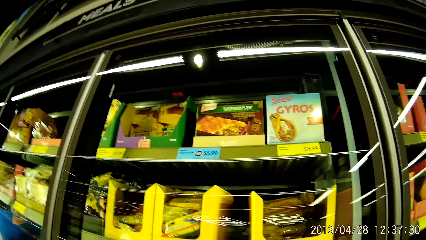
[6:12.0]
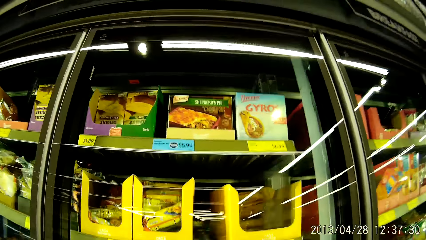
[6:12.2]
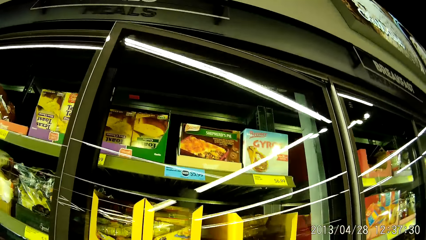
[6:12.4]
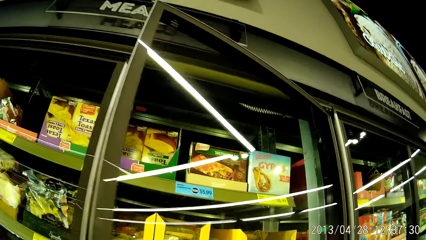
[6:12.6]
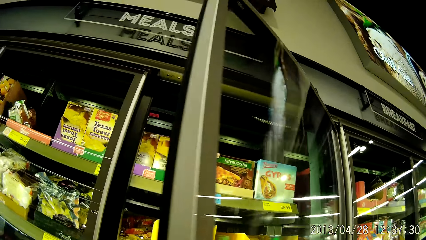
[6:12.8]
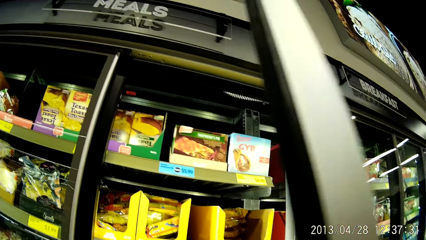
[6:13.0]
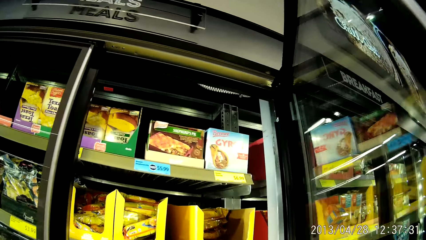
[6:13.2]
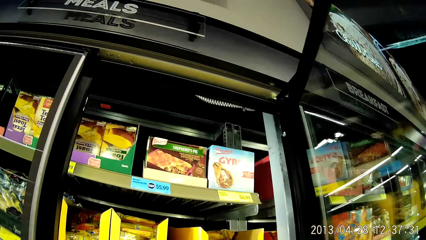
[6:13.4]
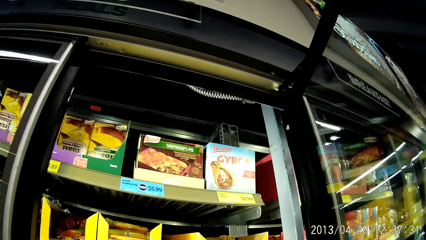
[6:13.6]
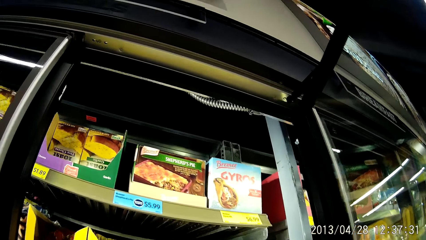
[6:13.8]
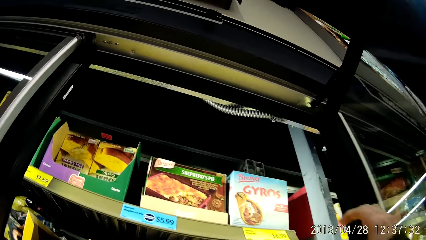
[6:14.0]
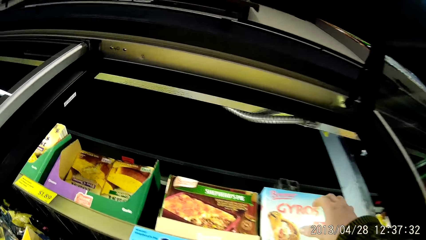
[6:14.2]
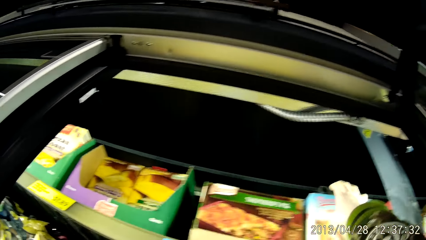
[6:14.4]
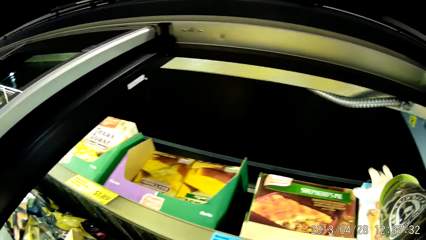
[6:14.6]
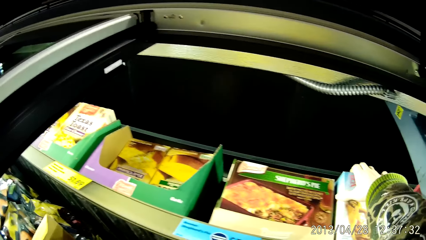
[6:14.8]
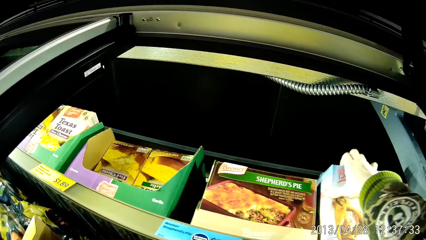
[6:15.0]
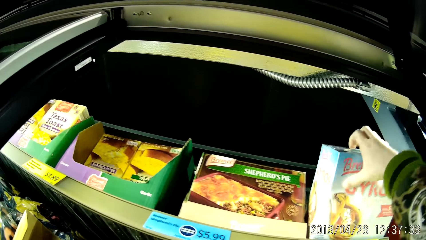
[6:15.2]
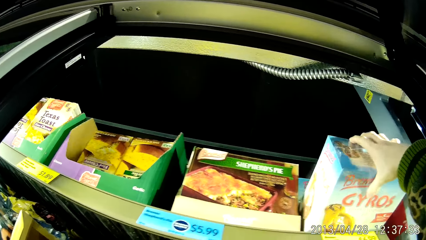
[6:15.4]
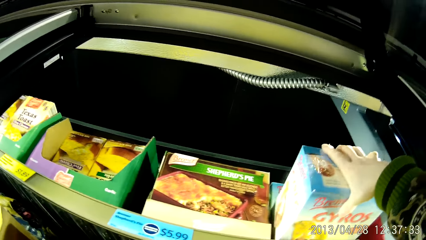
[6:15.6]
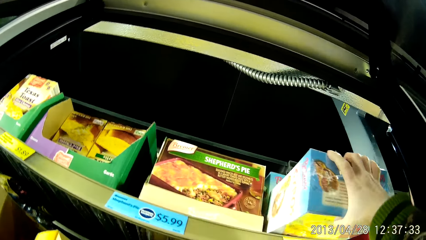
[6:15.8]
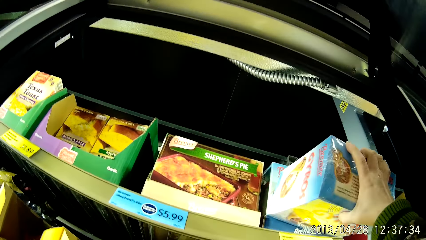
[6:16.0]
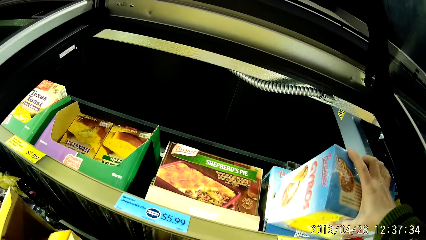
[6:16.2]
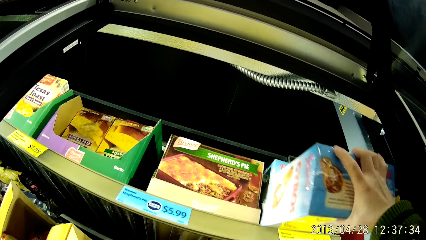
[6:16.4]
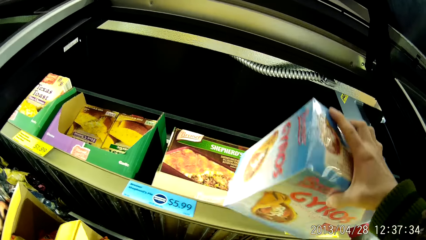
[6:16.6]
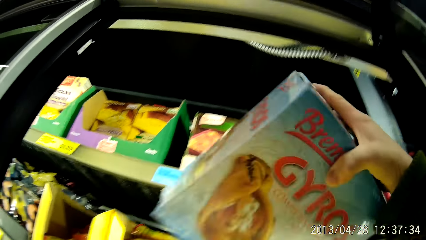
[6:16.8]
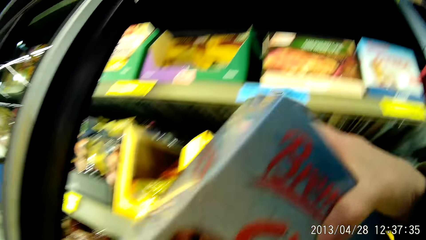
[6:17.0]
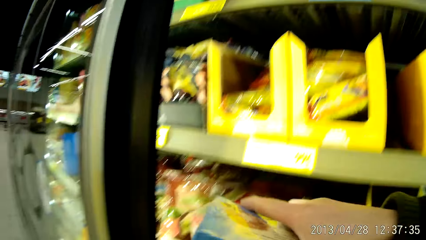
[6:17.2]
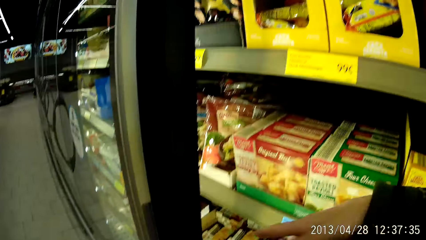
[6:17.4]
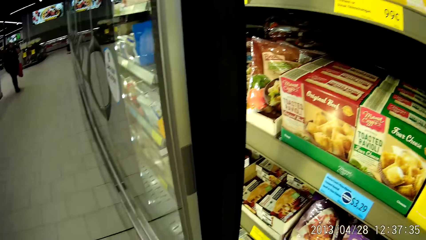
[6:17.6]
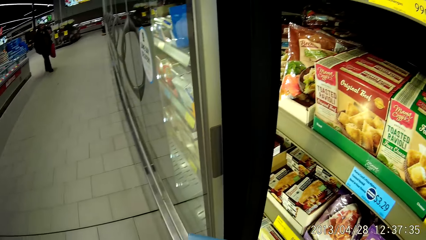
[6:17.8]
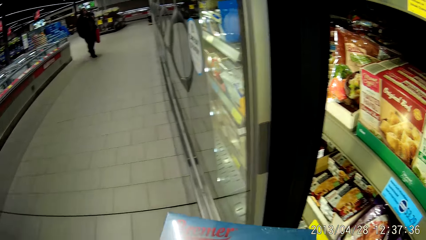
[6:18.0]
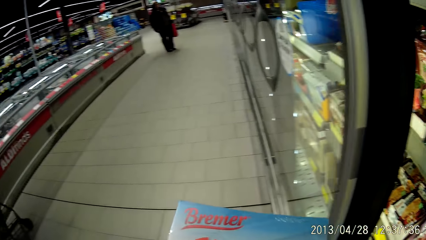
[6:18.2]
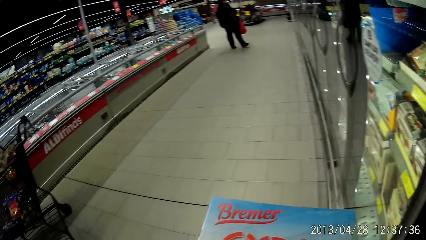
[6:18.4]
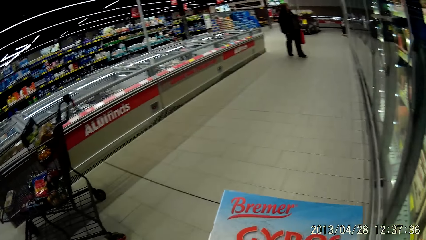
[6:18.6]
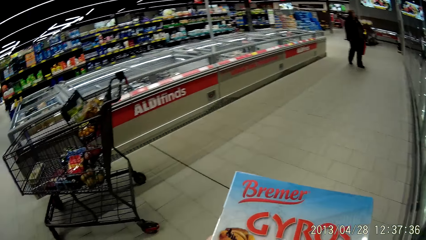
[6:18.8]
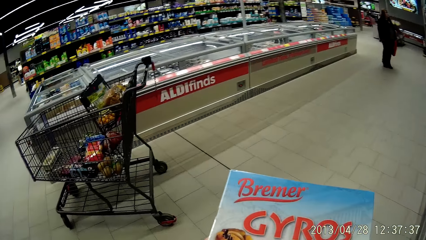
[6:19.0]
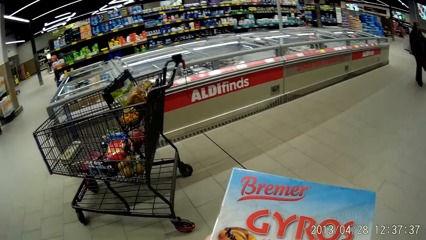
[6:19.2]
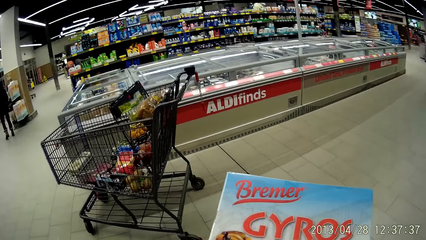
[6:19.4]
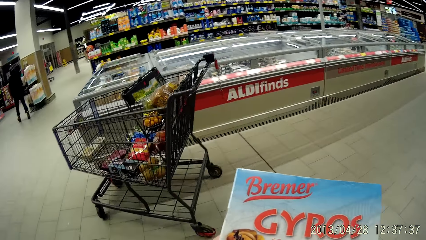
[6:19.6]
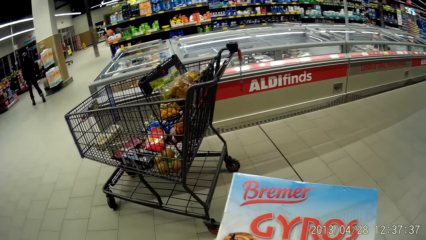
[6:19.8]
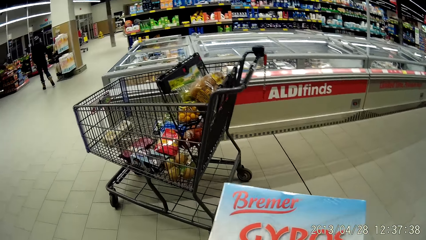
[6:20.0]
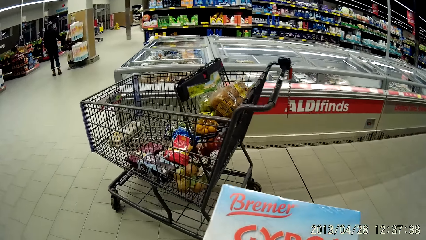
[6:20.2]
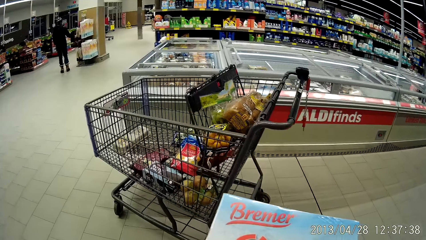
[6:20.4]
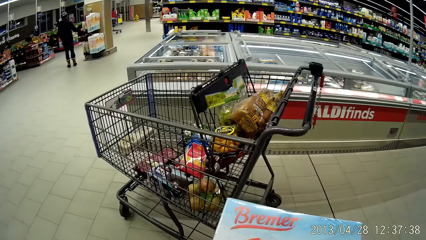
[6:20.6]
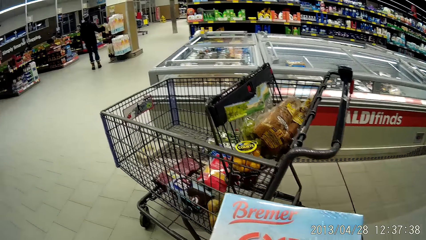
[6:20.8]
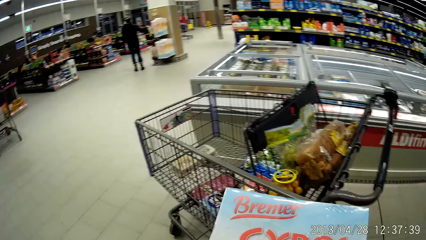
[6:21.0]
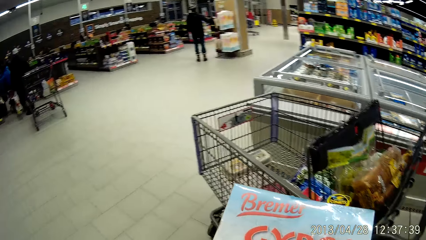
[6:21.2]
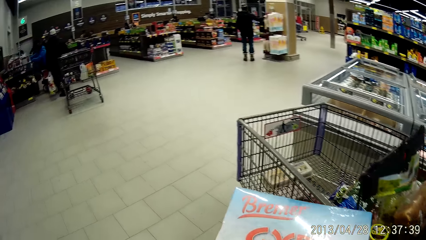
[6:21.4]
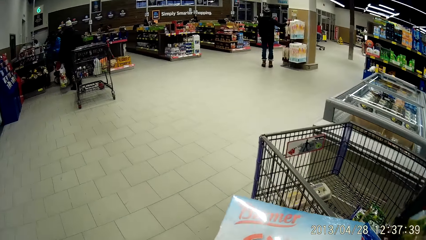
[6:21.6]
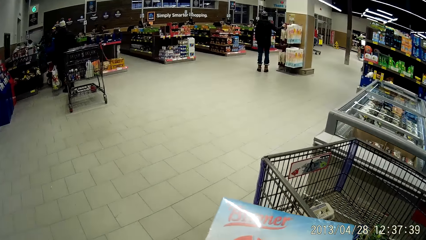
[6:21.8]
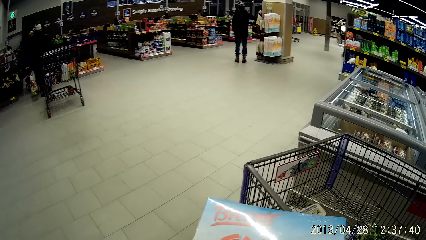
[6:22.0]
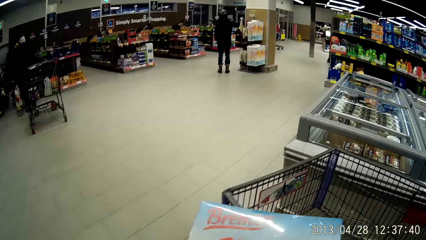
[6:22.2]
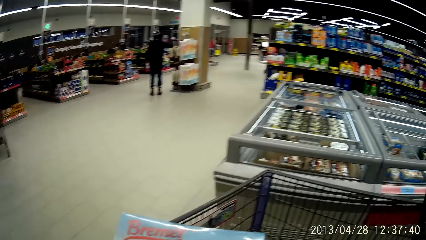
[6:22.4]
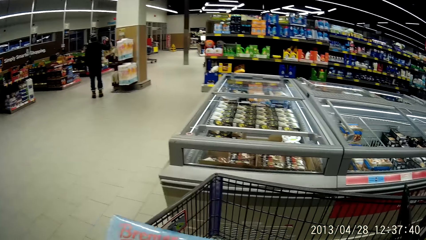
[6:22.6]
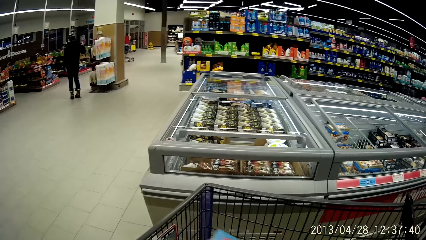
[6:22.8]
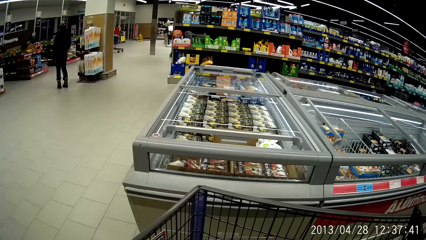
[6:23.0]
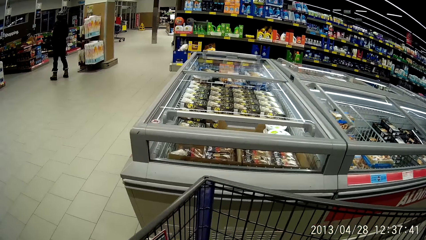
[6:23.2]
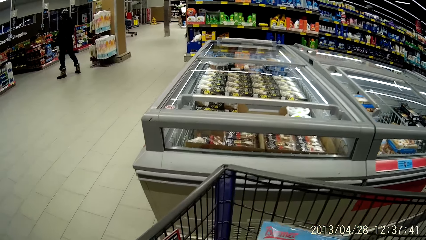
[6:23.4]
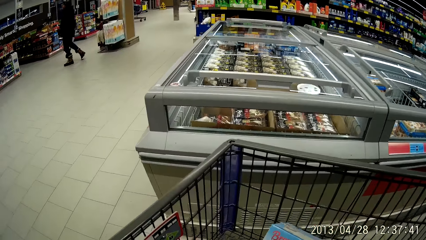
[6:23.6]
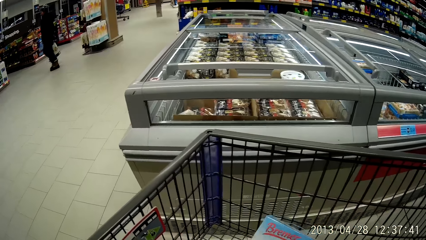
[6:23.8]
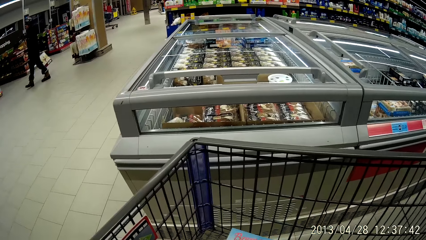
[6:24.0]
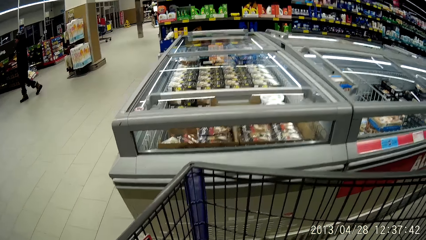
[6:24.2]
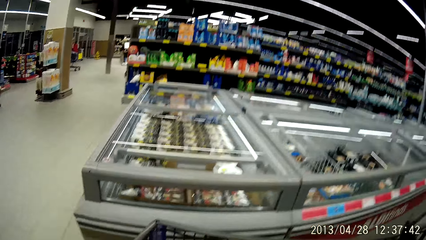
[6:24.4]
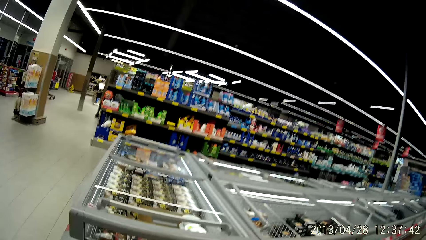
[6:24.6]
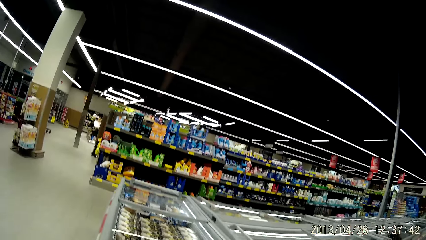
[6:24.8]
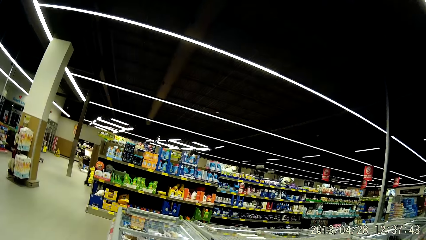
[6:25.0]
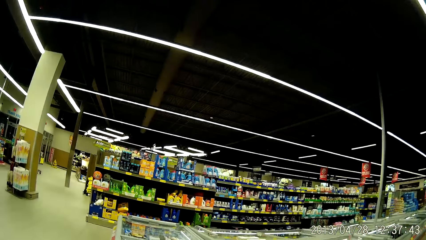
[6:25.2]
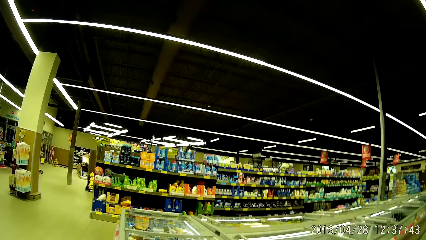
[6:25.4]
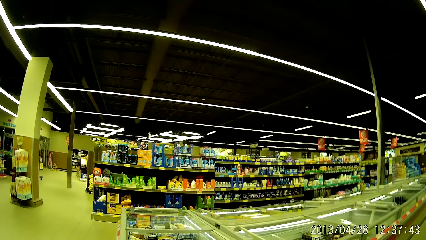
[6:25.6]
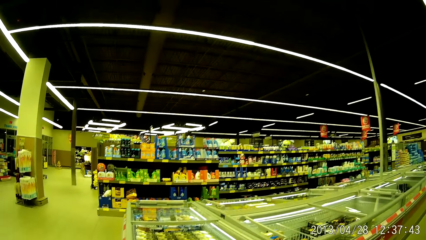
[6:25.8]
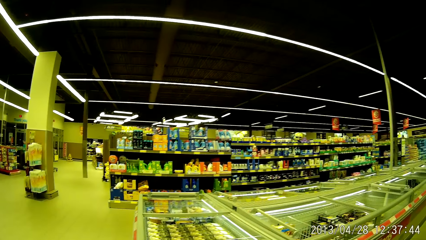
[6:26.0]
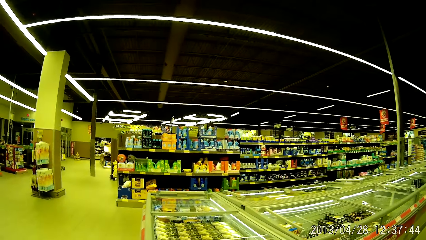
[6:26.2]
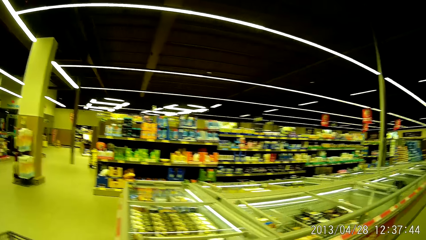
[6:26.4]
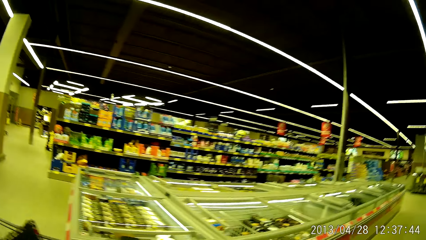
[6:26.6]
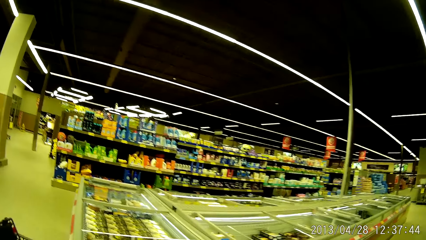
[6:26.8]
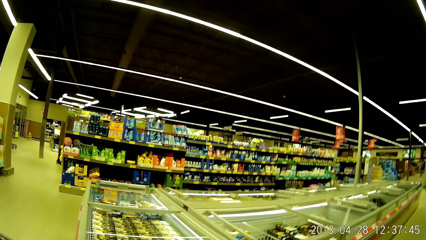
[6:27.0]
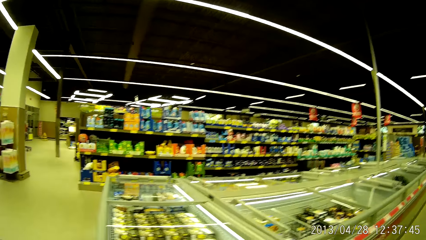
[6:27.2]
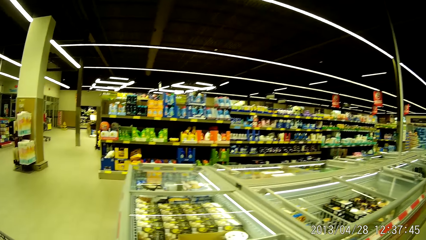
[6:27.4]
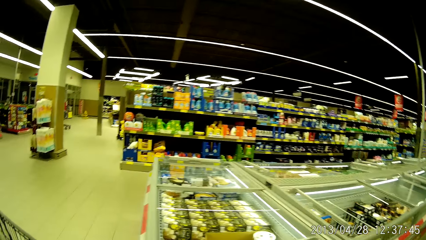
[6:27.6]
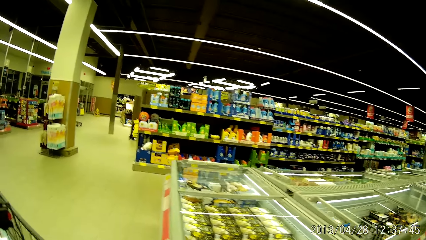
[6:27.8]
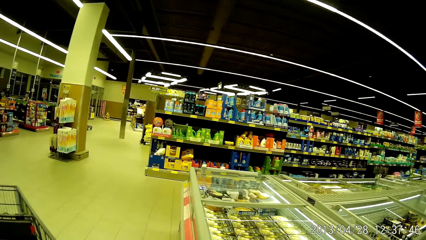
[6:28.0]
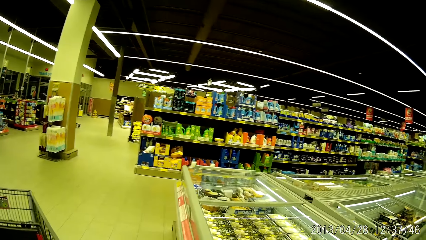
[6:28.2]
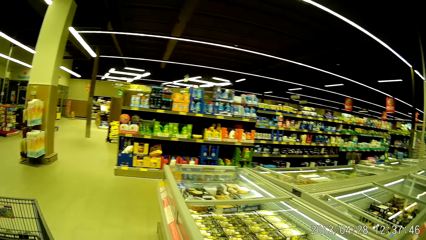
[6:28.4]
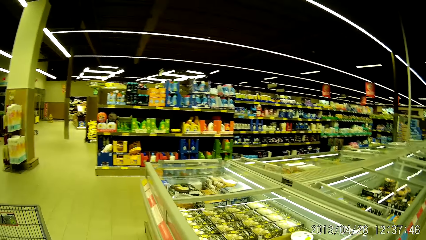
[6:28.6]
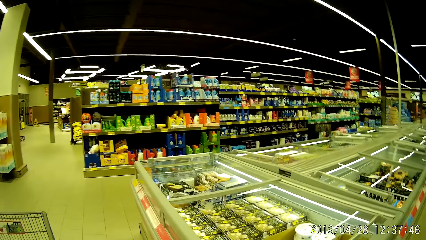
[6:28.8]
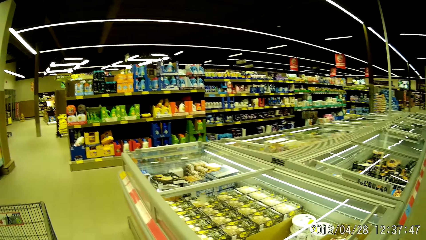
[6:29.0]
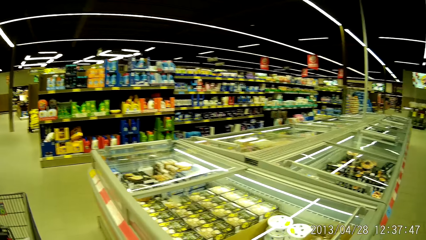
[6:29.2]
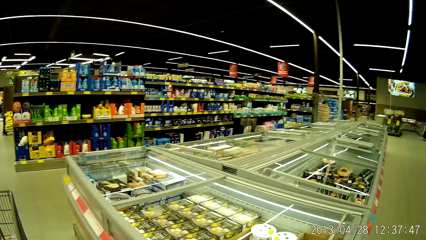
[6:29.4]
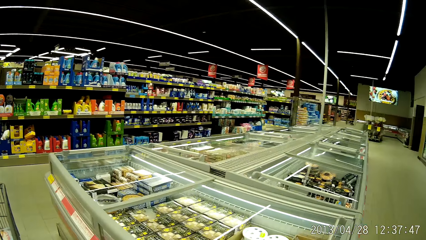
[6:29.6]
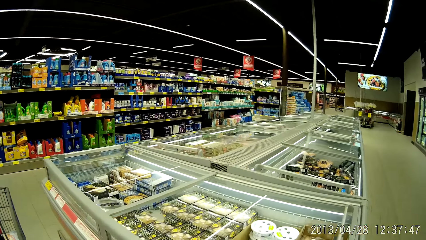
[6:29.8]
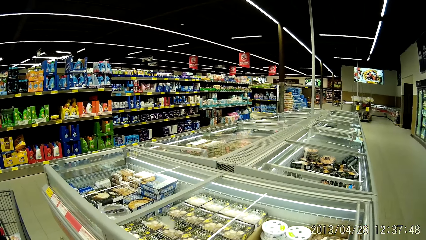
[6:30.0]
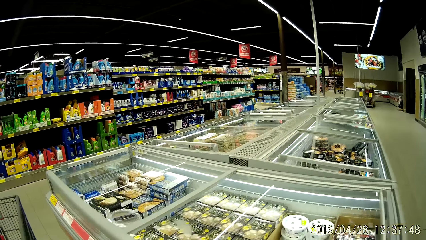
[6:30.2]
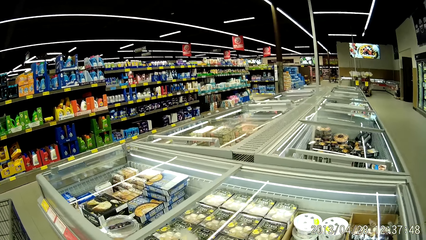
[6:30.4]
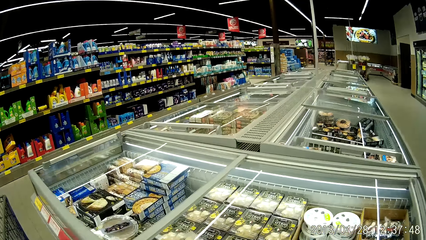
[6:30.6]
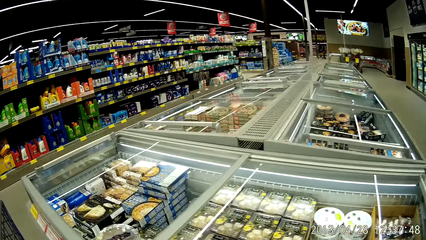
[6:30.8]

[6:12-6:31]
The camera wearer opens the refrigerator. She picks up a pack of gyros from the refrigerator with her right hand. She moves with the pack of gyros towards the shopping cart. She looks at the box. She drops the pack of gyros into the shopping cart. She looks around the supermarket. She moves around in the grocery store with the shopping cart.
